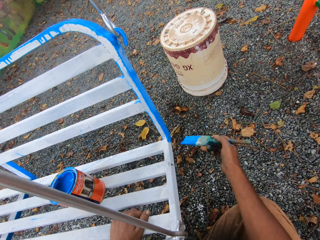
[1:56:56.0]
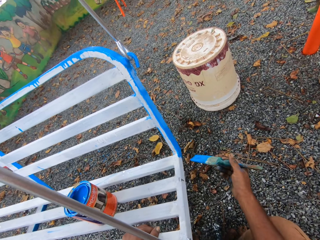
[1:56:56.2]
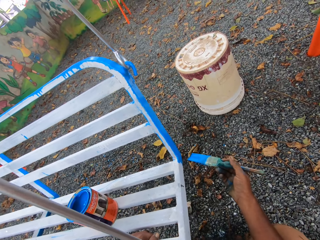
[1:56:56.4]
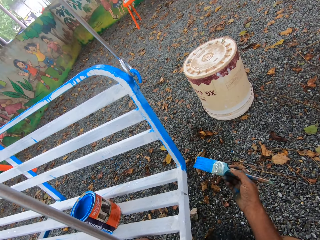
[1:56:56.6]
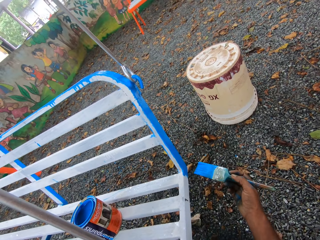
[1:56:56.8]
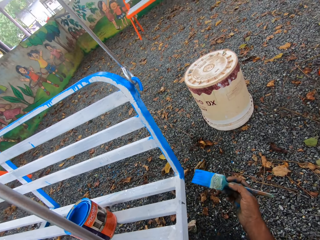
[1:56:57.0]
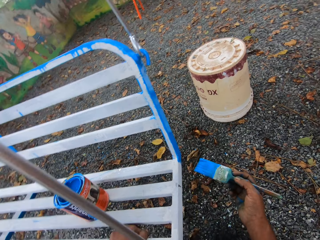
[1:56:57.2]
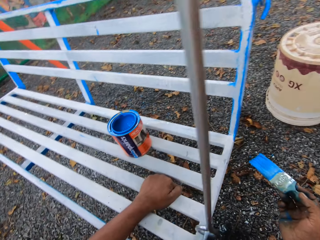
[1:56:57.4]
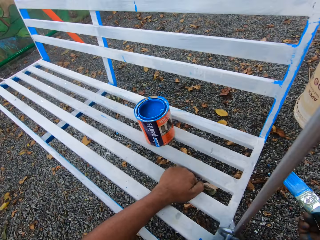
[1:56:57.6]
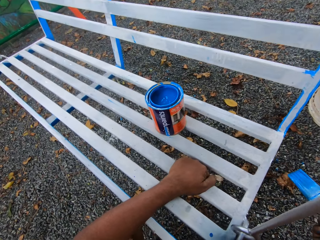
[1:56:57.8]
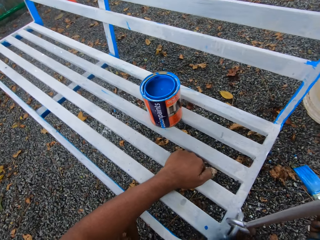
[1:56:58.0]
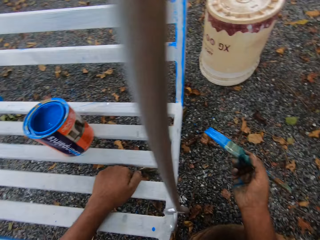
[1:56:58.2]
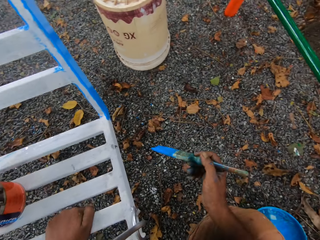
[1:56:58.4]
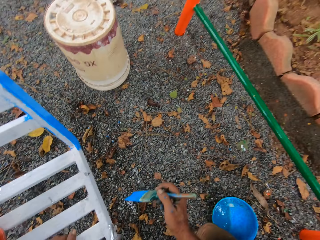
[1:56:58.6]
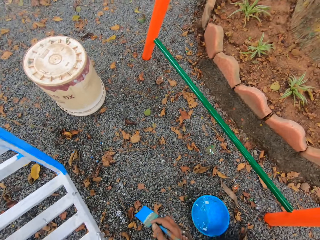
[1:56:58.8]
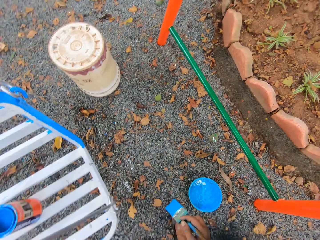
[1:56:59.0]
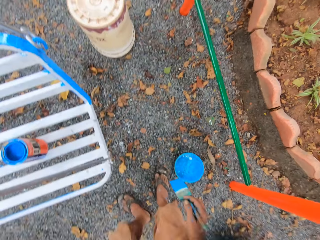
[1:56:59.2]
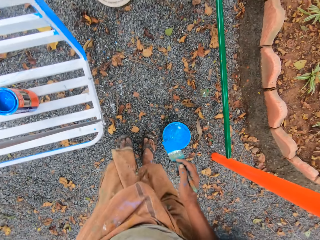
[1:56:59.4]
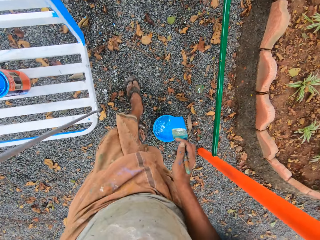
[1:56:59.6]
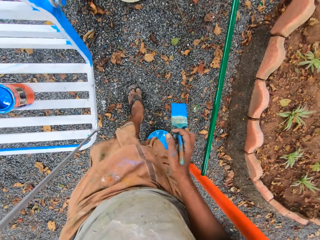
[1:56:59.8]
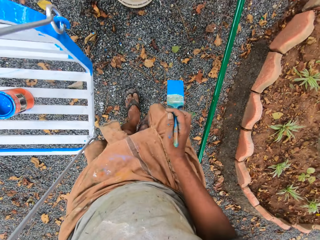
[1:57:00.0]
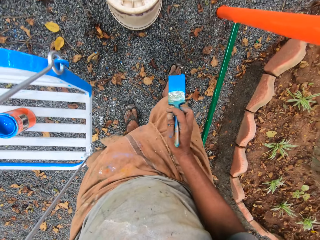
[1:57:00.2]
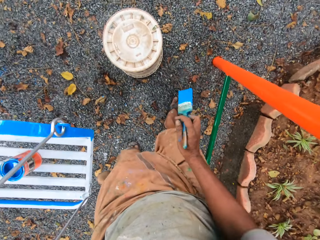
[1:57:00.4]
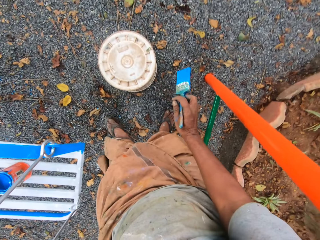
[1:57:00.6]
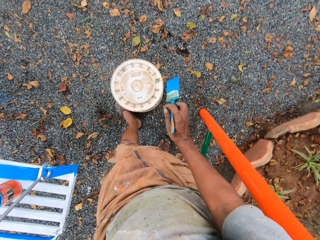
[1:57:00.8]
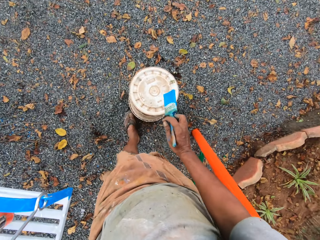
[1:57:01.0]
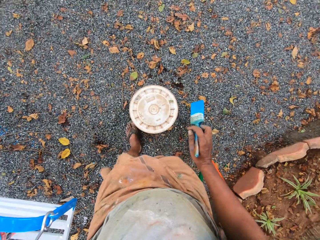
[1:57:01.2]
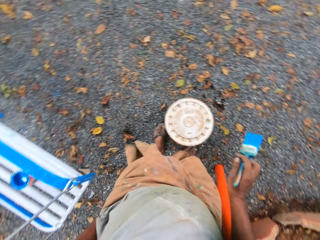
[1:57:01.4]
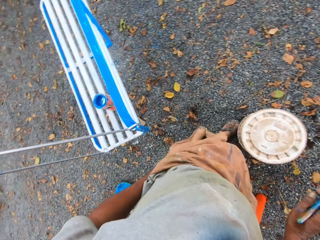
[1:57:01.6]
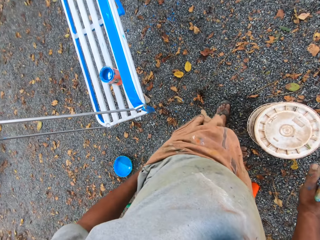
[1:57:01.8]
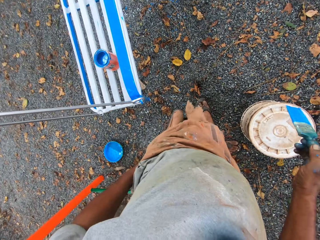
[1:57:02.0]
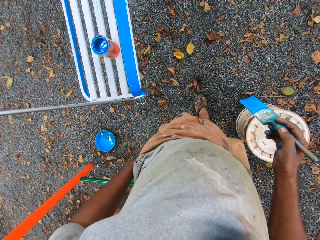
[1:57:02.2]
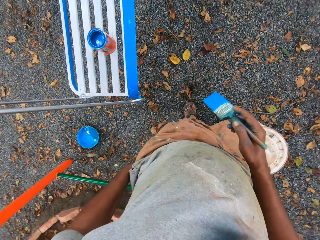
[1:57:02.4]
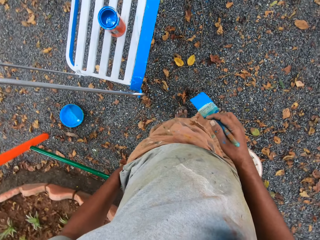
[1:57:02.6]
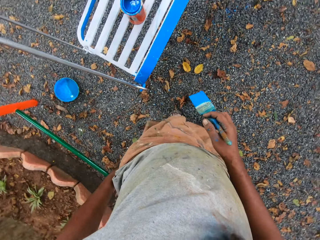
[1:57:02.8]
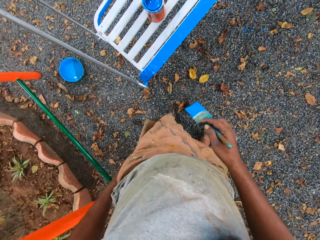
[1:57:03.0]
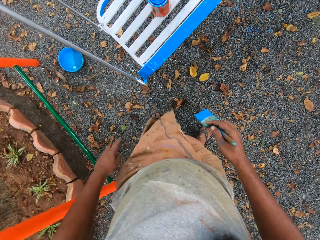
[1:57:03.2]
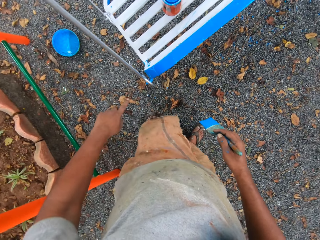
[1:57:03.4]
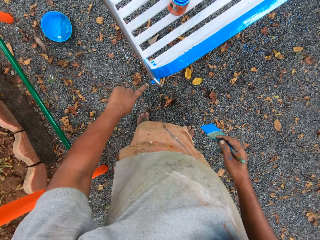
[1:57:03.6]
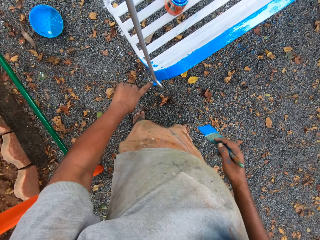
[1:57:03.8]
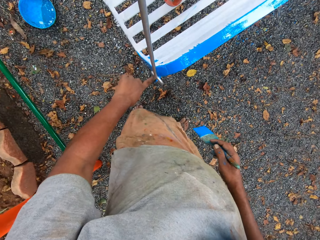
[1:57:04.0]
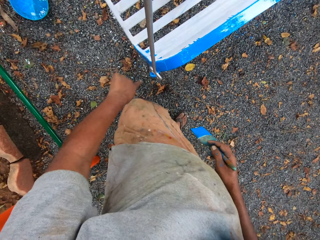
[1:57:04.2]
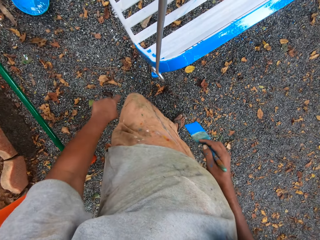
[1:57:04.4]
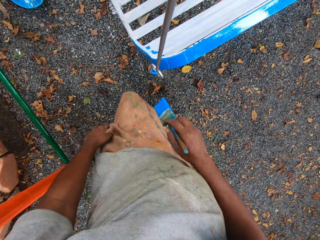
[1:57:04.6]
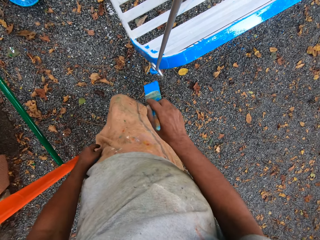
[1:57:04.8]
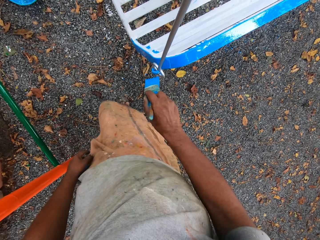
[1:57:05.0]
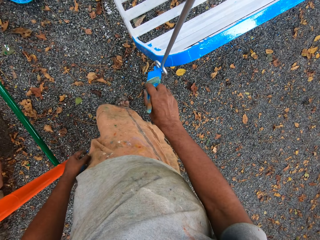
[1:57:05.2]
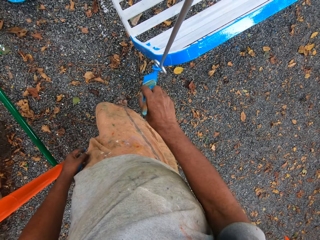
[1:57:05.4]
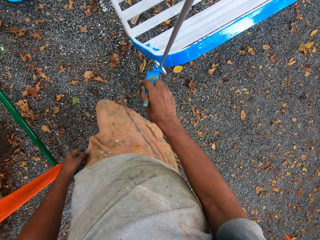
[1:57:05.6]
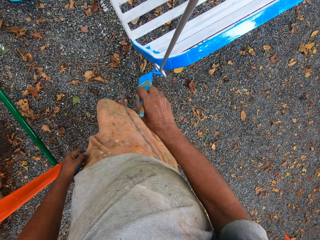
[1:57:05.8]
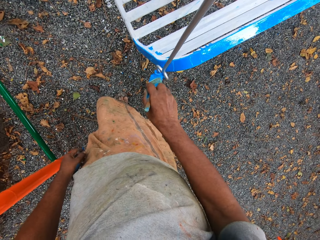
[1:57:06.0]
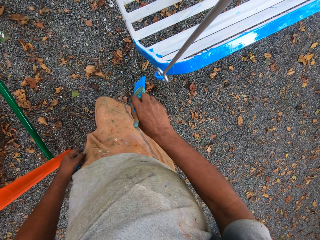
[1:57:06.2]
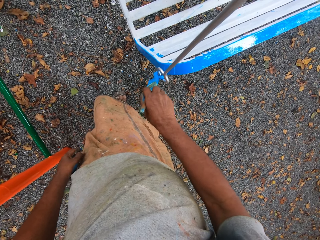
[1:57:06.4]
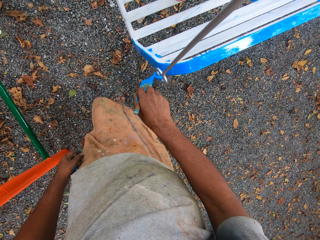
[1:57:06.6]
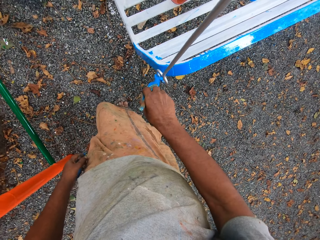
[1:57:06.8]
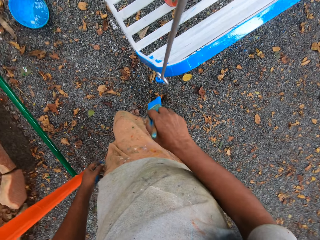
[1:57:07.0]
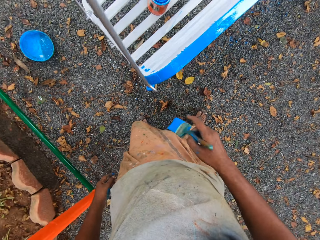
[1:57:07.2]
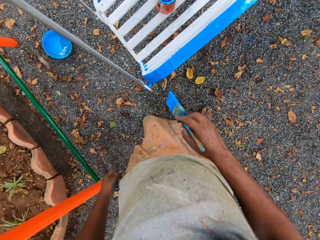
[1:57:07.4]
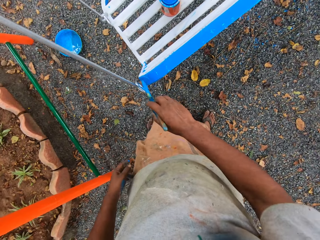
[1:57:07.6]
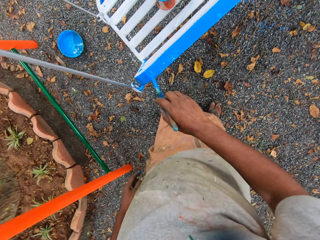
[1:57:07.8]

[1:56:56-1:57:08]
The camera wearer moves to the back of the metal chair. He moves a bucket on the ground with his left leg. He touches a part of the chair with his left index finger. He paints the metal chair with the paint brush.

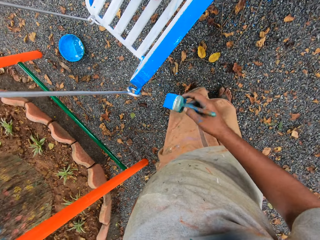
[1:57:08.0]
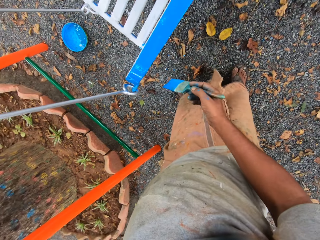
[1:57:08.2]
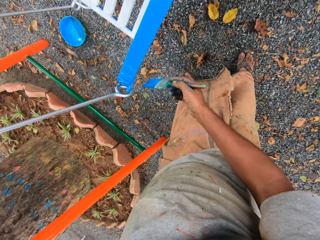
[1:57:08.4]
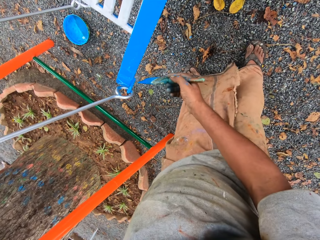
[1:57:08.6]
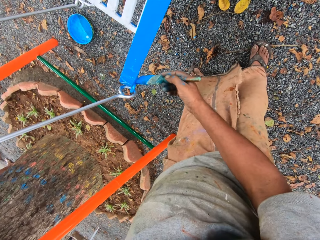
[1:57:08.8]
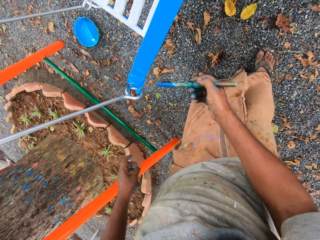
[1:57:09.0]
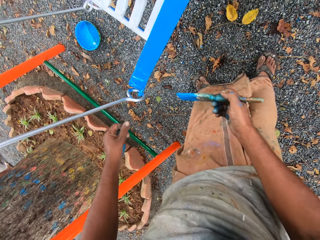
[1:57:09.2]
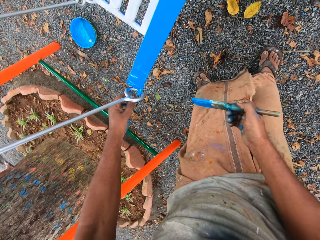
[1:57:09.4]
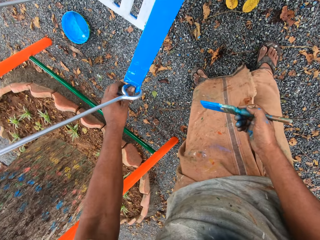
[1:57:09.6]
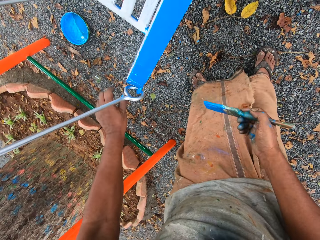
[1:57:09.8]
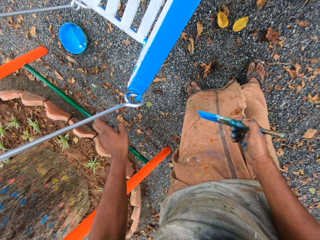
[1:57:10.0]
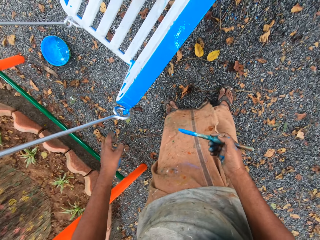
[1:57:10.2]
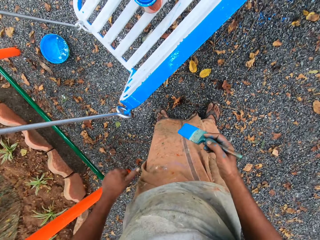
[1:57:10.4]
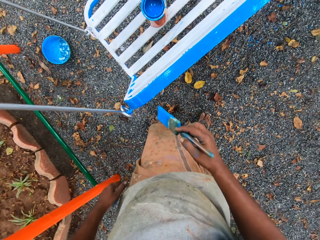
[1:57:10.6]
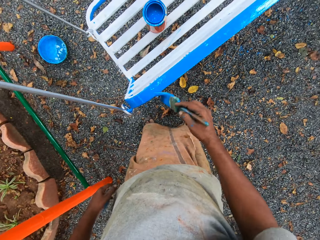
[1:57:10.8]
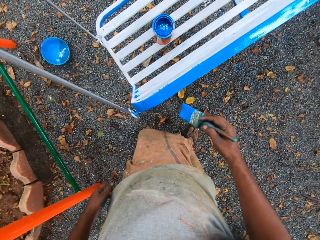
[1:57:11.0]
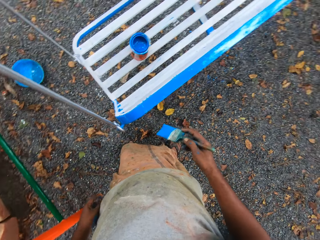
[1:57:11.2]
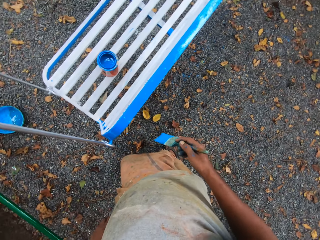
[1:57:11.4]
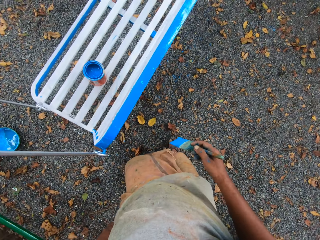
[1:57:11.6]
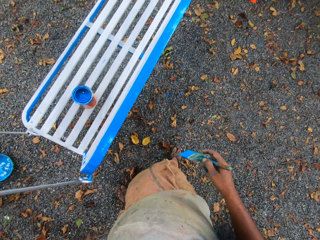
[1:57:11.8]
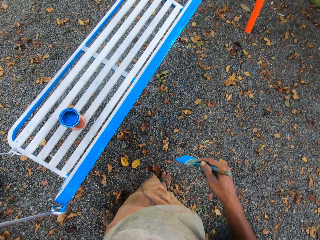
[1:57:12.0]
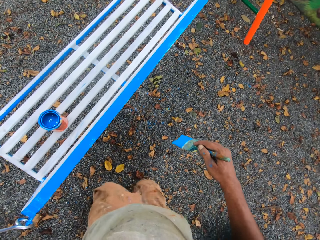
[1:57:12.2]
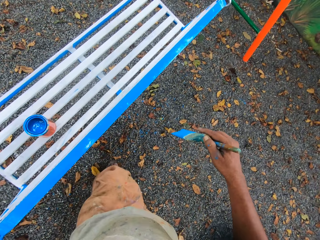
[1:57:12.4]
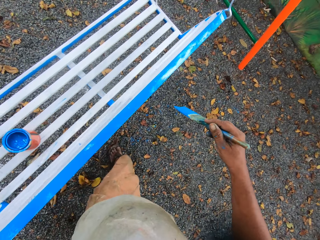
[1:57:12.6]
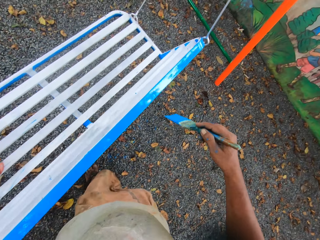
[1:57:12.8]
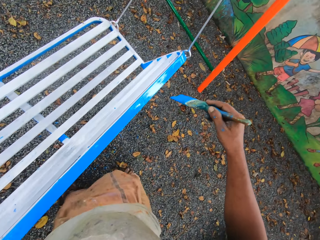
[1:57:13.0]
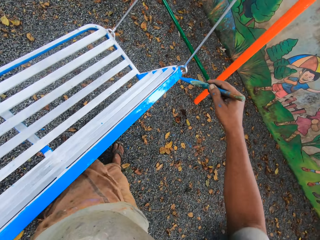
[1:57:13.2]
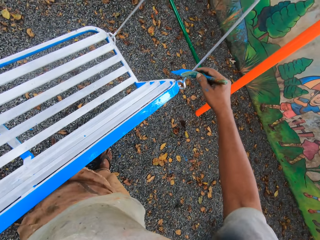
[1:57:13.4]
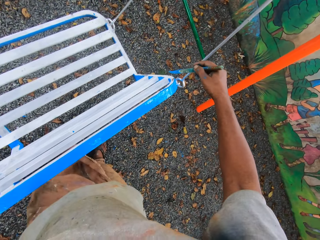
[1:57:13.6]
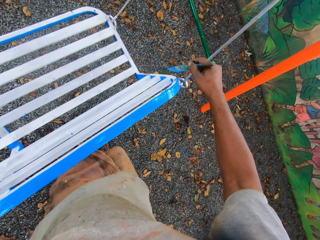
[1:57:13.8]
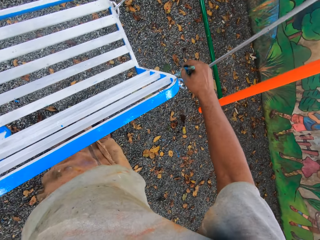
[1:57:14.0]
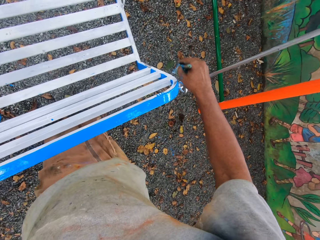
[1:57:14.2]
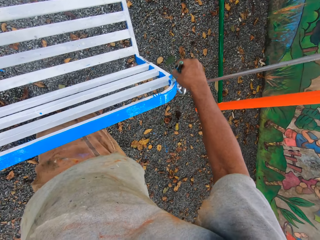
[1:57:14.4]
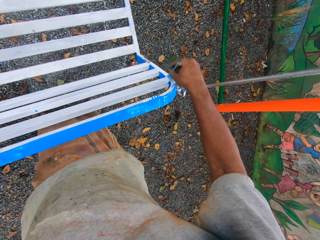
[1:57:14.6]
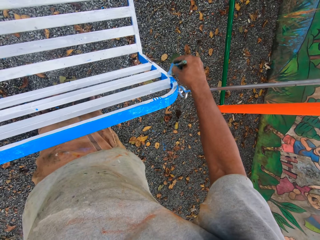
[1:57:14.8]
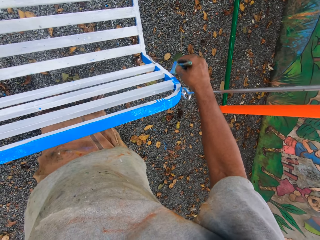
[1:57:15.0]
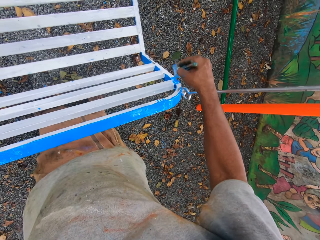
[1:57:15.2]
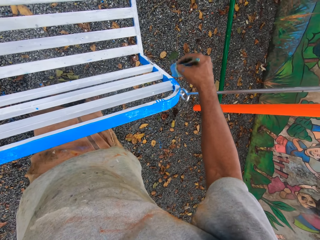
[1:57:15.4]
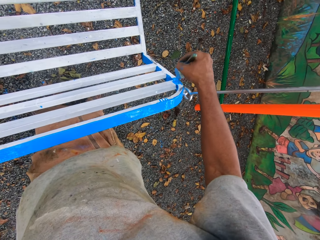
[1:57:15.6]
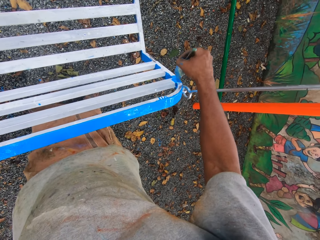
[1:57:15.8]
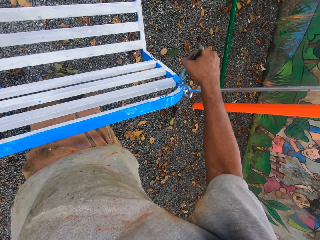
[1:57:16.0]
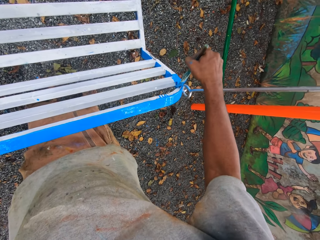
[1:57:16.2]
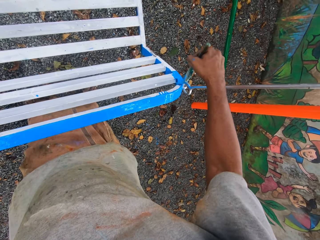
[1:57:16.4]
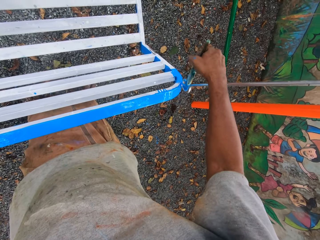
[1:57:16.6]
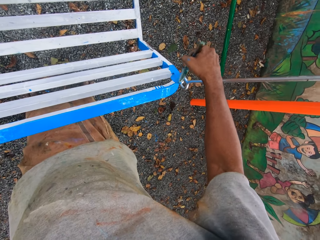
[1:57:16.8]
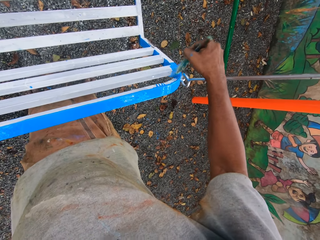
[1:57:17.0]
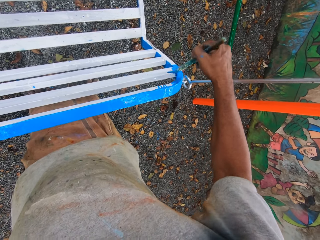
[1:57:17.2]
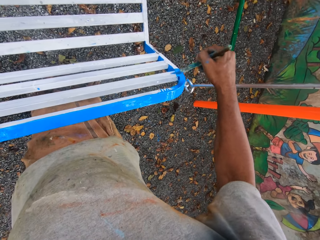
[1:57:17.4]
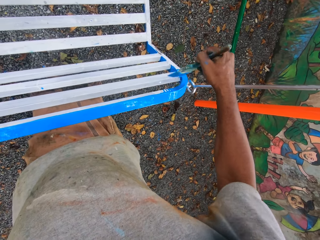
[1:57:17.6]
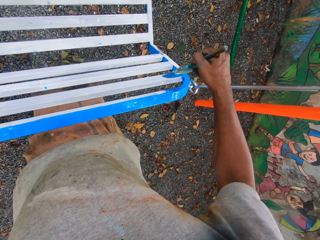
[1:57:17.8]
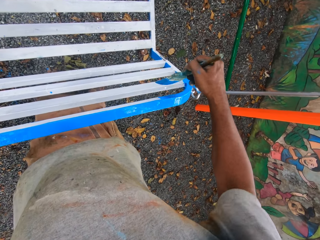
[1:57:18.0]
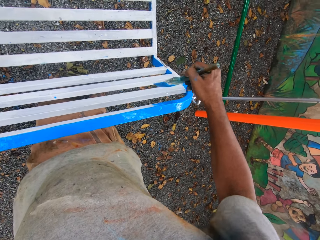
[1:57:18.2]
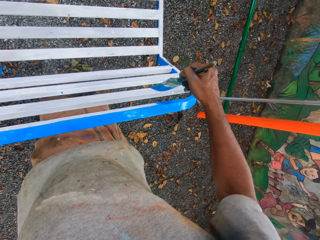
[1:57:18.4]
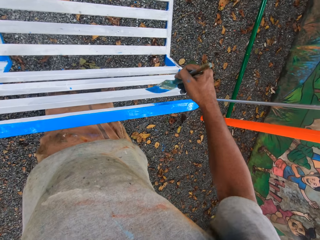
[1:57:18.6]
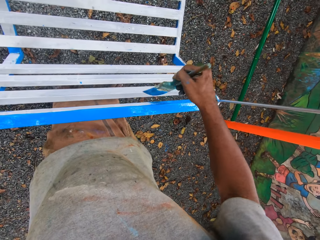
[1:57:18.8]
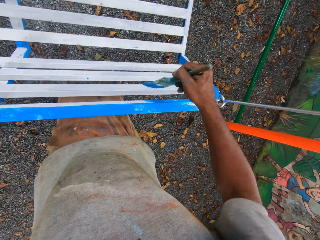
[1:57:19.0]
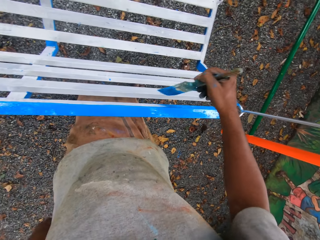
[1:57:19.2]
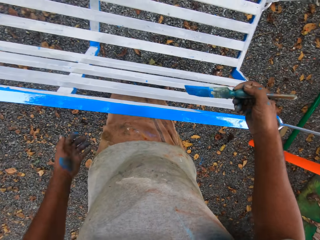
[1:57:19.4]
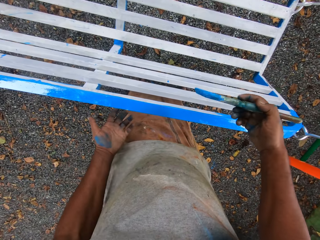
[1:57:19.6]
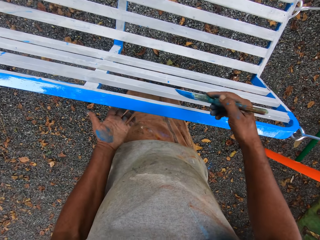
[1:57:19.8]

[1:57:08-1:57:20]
The camera wearer touches a part of the chair with his left hand. He walks around. He paints the metal chair with the paint brush.
